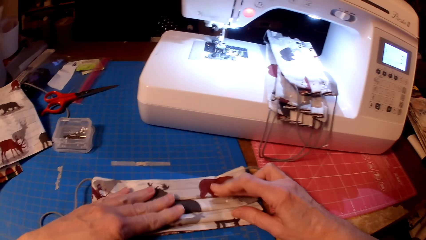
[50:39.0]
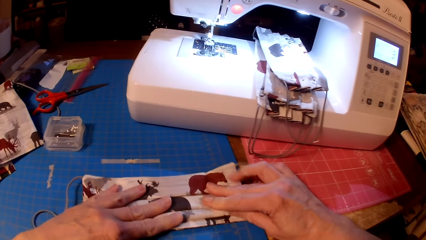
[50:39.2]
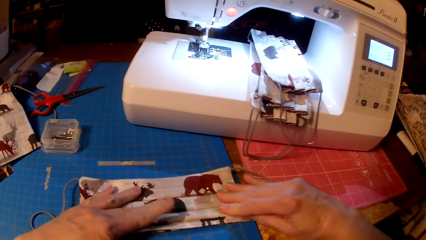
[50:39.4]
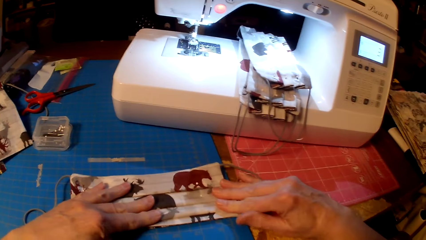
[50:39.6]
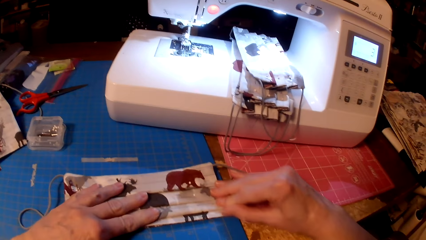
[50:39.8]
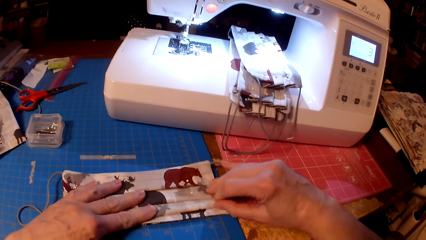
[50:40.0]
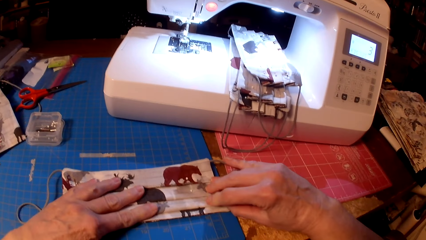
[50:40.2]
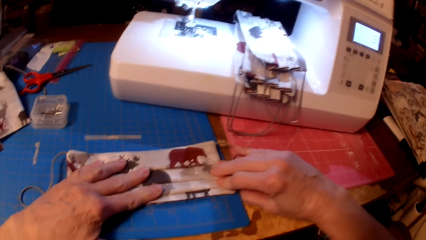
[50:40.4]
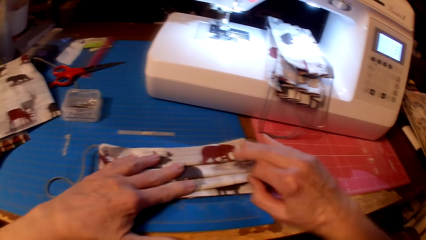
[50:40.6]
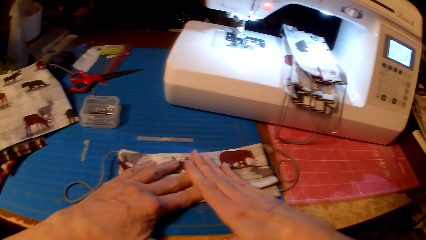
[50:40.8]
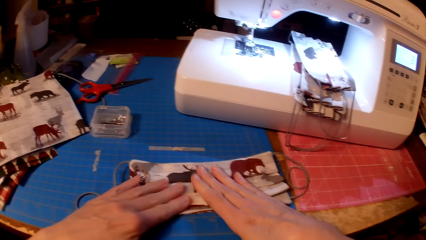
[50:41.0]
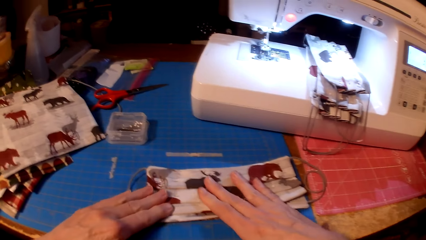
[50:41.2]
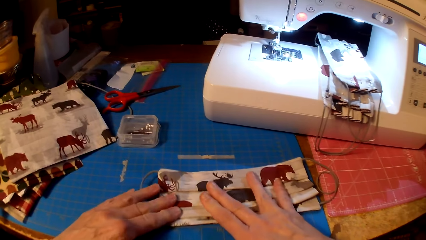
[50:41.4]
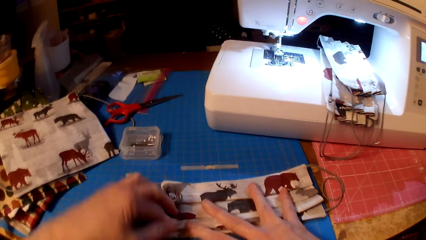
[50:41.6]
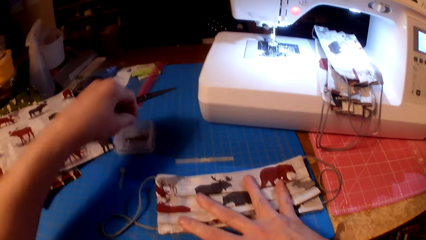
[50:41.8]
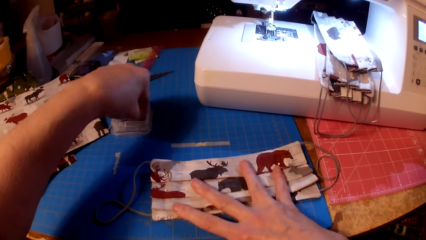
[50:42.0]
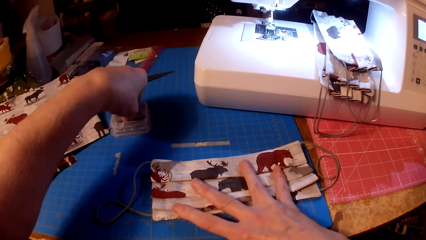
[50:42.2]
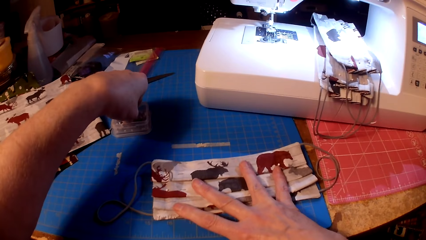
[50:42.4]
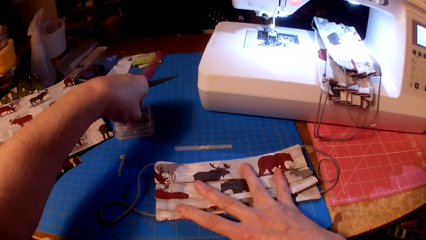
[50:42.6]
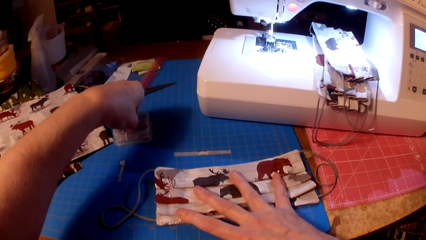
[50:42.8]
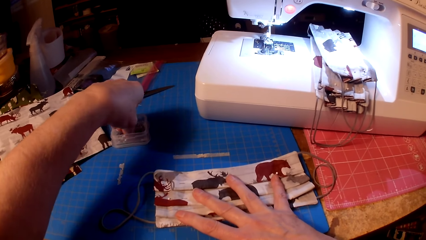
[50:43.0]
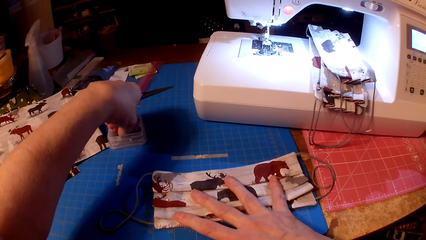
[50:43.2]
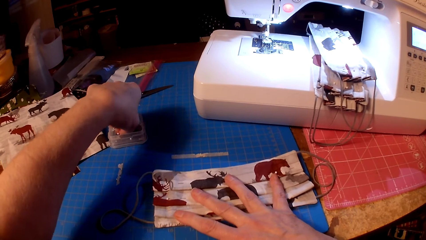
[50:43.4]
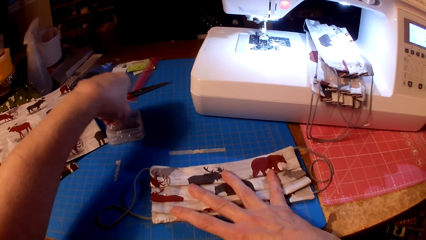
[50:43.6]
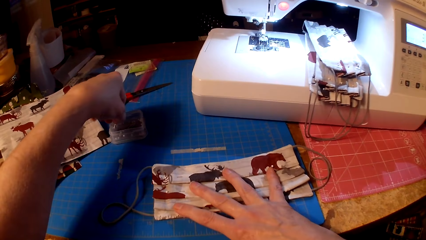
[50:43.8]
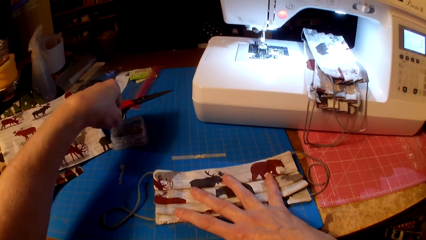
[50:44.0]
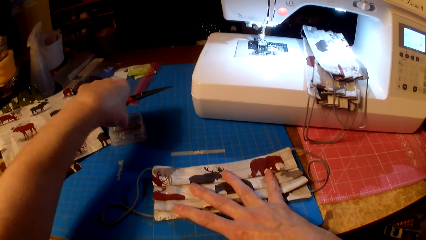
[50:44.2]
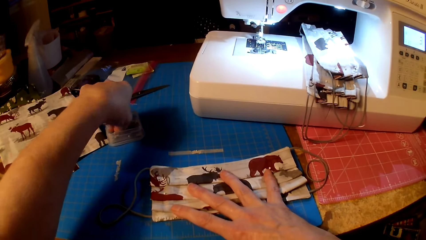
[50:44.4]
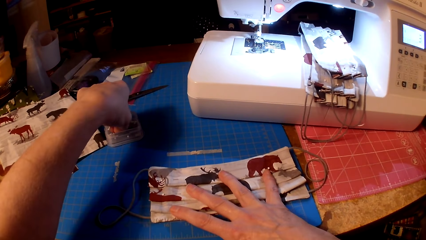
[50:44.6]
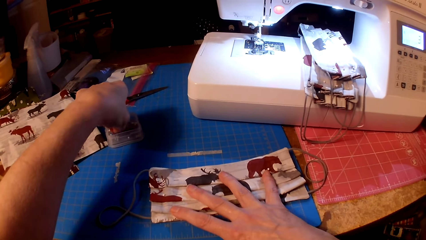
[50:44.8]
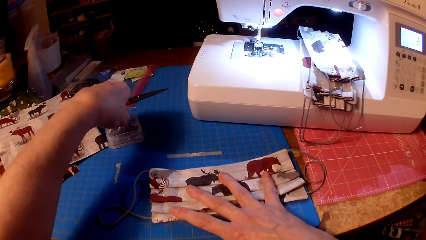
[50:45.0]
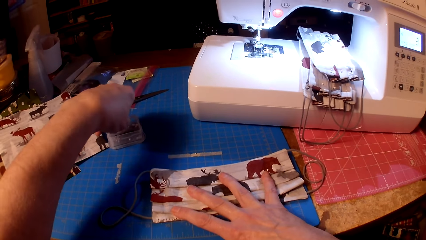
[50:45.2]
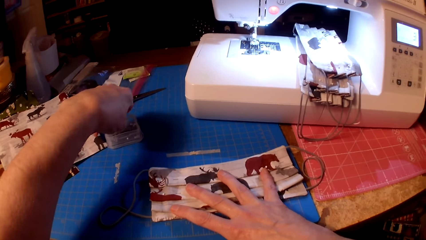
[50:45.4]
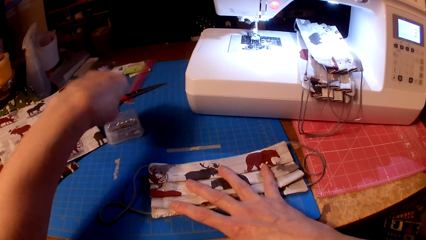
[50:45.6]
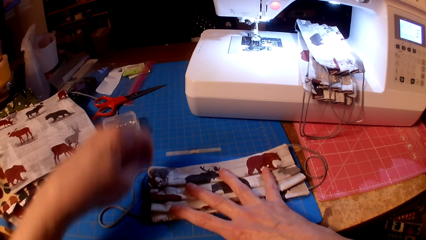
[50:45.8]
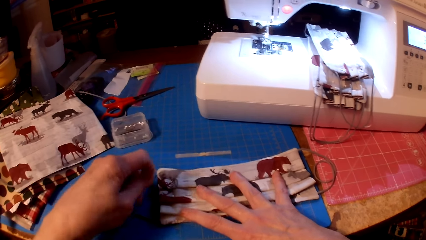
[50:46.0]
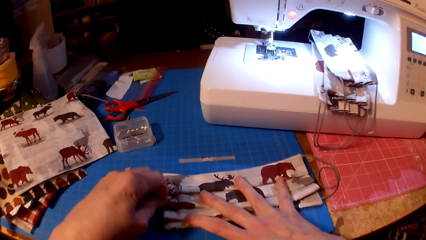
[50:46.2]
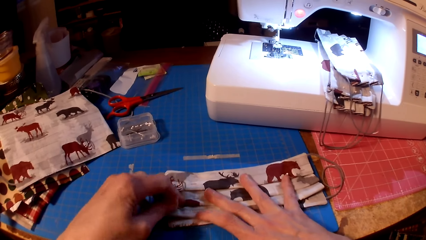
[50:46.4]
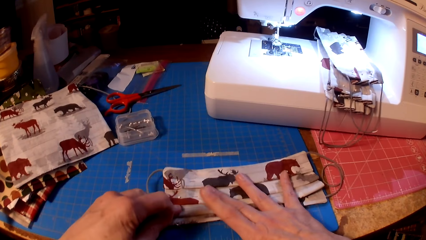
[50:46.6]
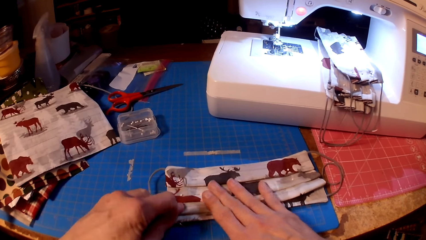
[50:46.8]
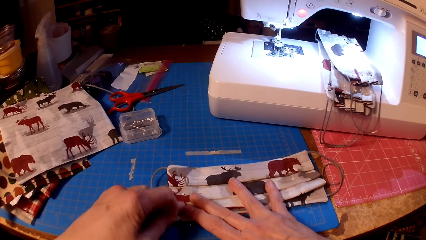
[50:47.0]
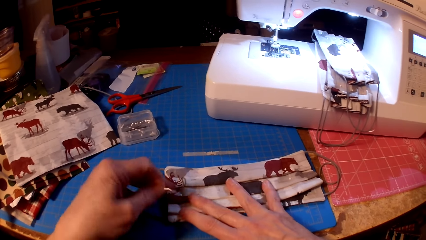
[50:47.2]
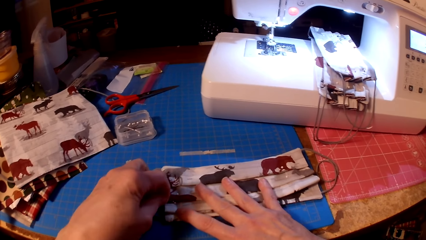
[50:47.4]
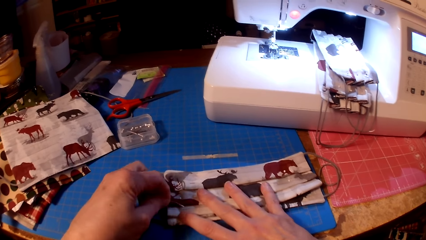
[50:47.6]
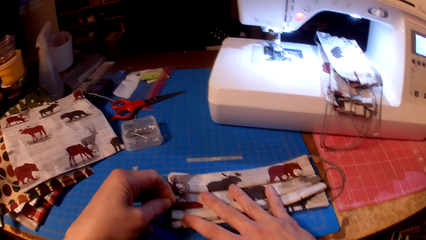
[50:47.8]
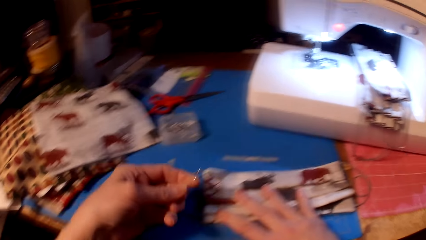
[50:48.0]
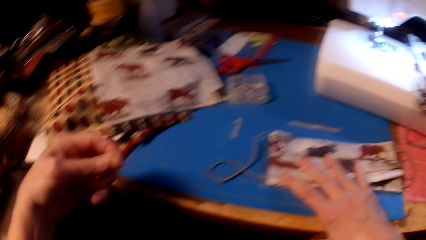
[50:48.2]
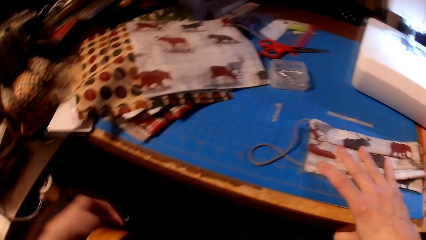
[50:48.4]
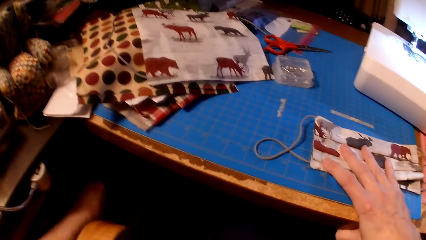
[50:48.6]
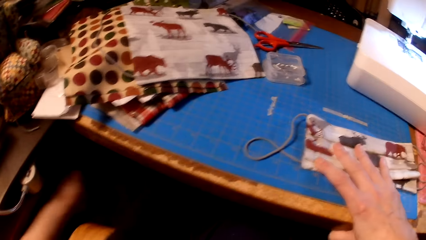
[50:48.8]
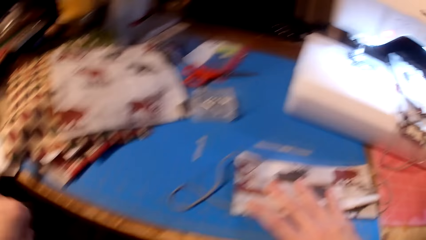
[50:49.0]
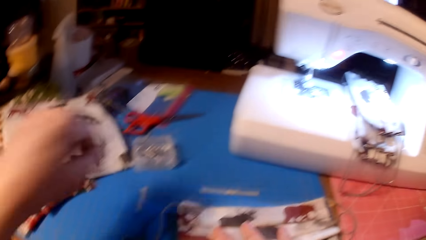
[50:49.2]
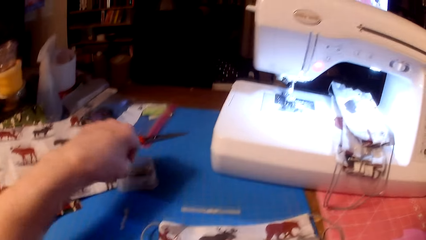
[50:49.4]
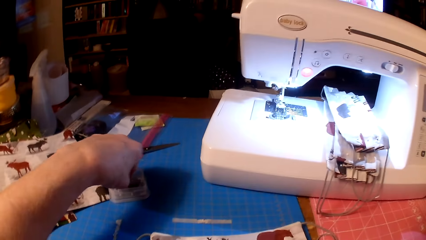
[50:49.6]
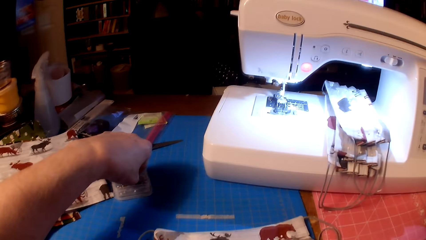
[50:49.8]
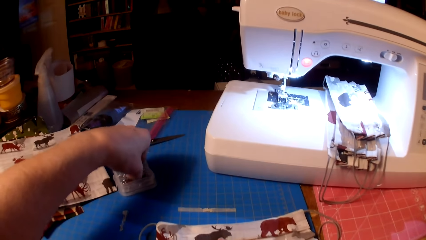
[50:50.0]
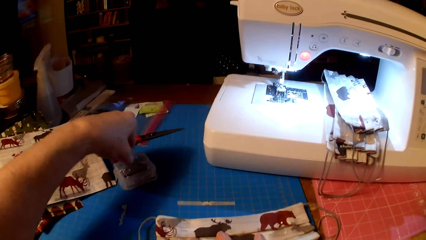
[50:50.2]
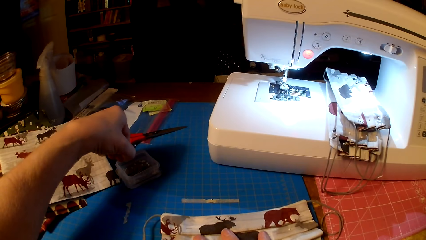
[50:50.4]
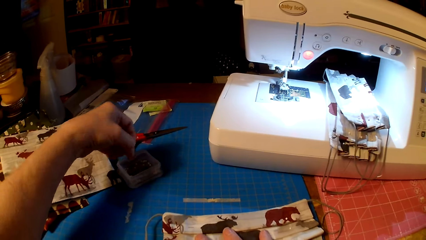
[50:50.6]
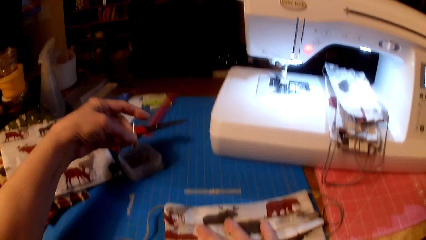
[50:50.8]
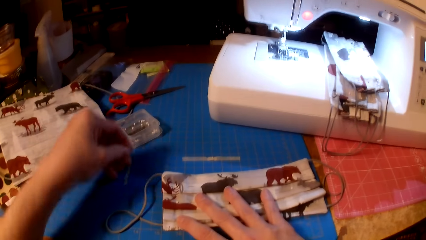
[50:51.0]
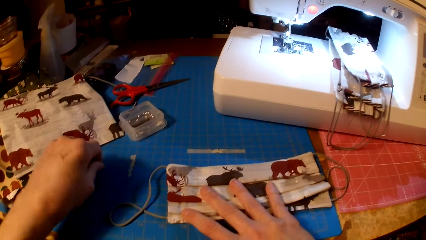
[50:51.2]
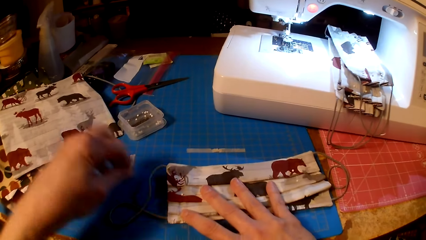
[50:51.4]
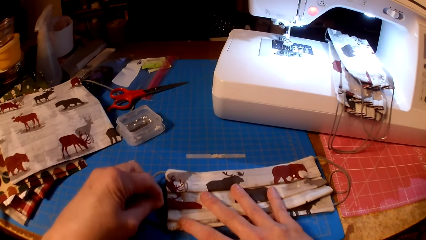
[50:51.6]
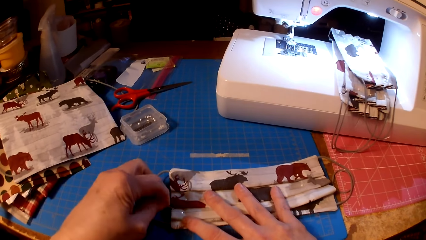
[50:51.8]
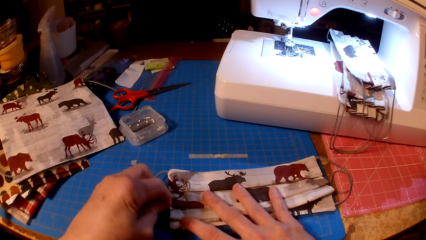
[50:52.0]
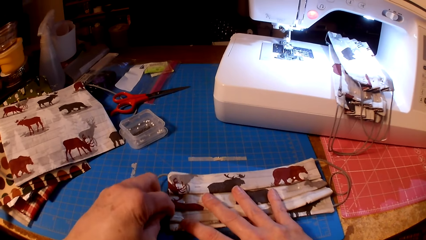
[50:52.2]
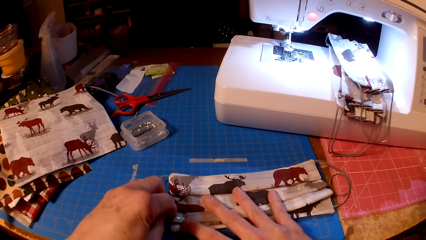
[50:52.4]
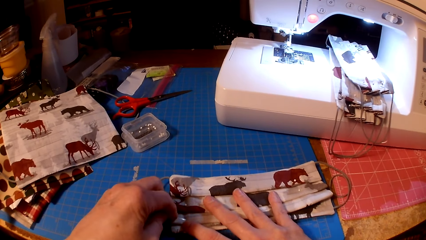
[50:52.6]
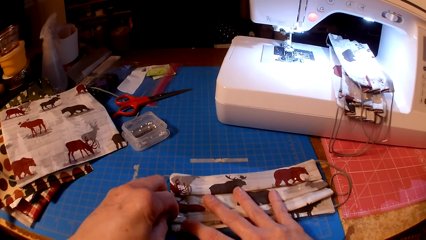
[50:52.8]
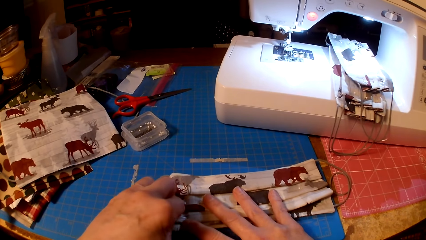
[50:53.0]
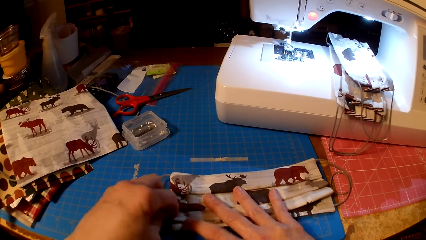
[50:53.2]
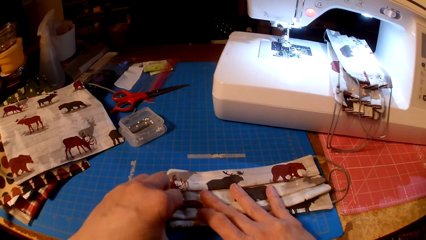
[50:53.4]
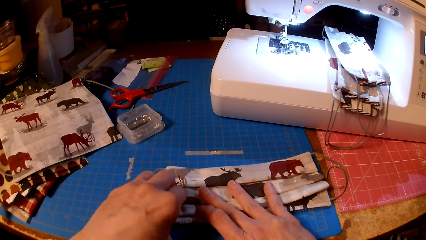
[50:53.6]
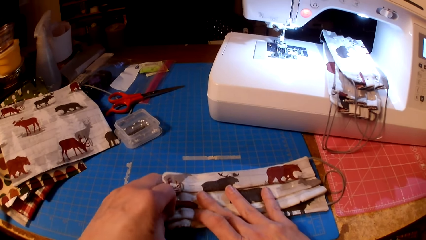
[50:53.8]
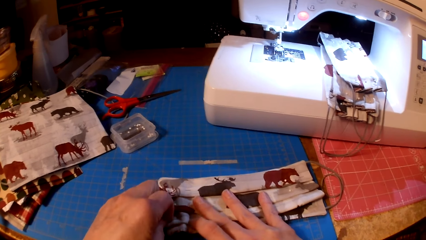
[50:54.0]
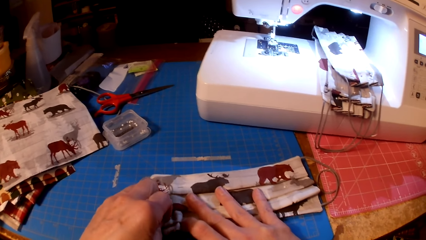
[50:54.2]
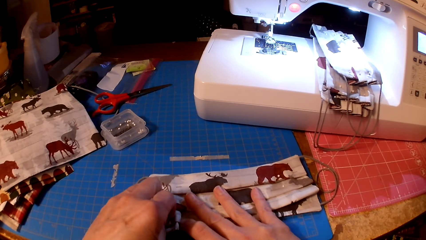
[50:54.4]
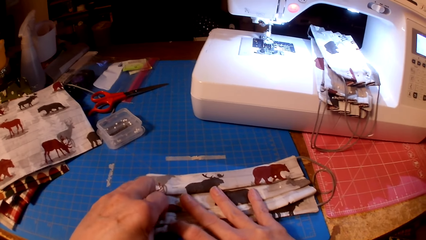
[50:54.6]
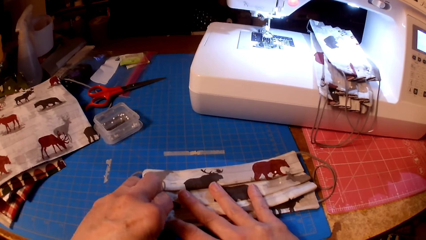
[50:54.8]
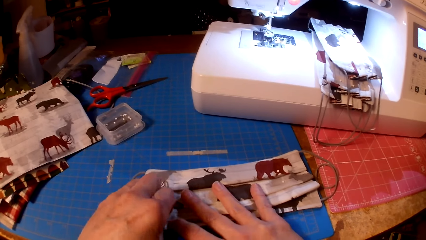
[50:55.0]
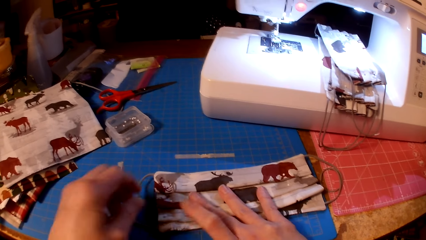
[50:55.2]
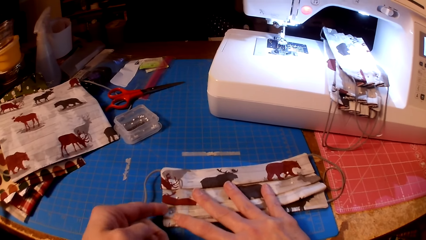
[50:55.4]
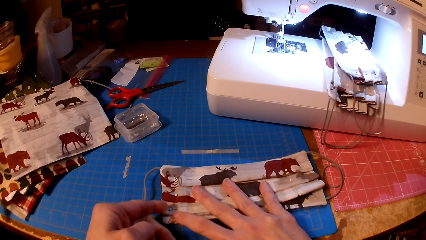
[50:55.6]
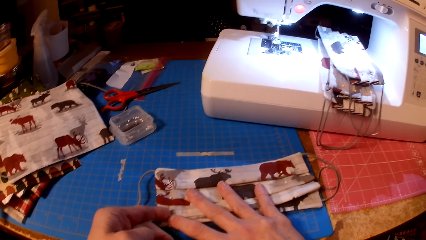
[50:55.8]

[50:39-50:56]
The camera wearer picks up a pin. They pin the piece of cloth. They pin the fabric.
